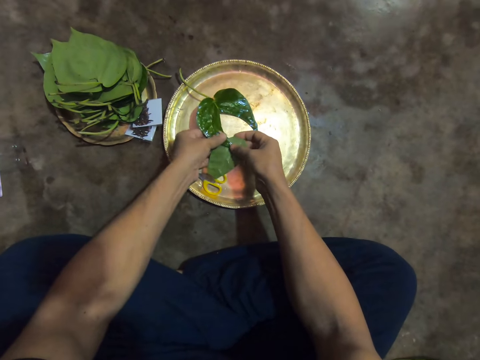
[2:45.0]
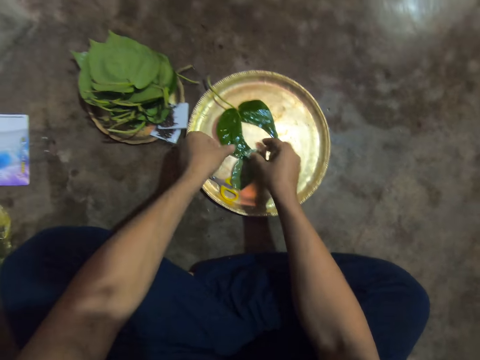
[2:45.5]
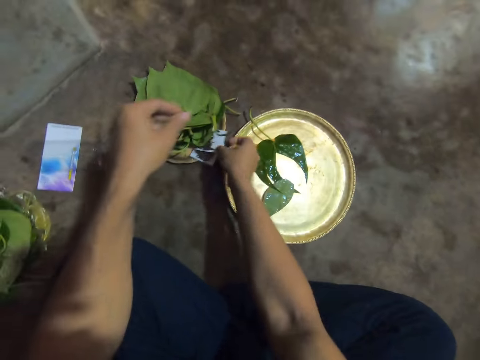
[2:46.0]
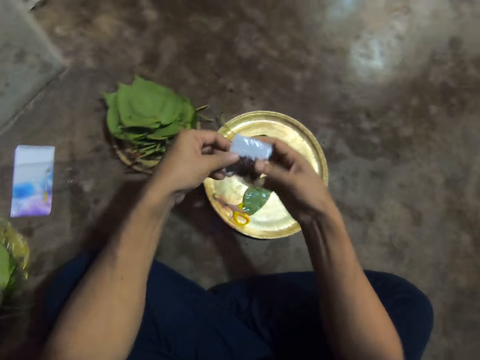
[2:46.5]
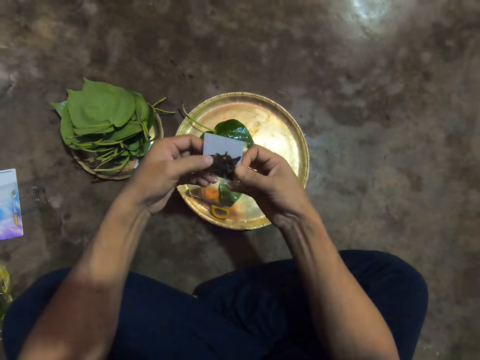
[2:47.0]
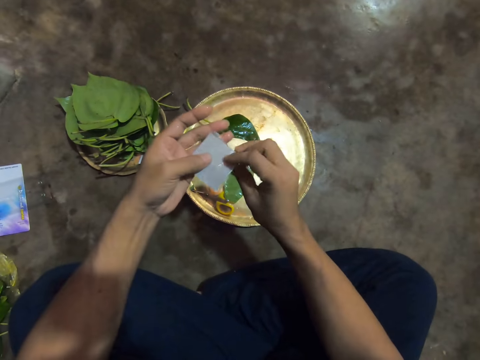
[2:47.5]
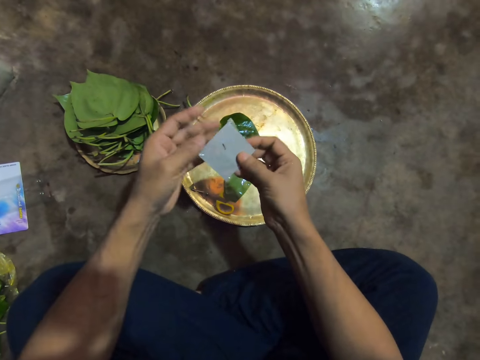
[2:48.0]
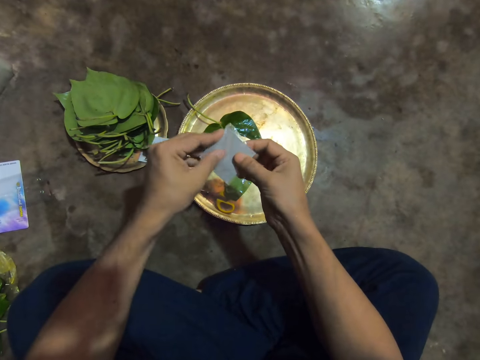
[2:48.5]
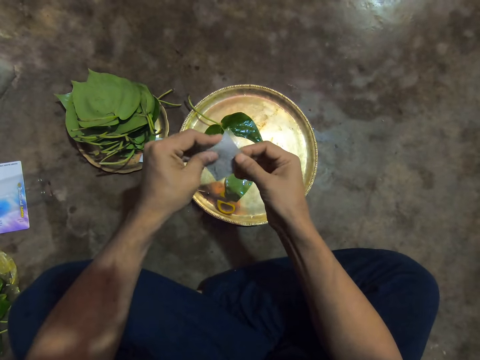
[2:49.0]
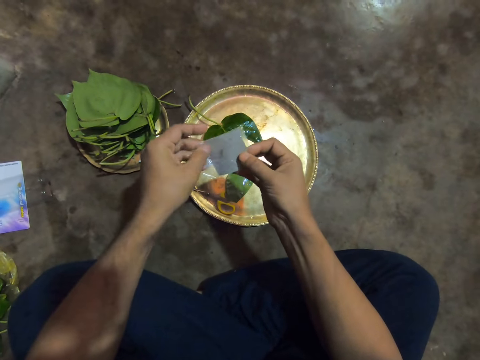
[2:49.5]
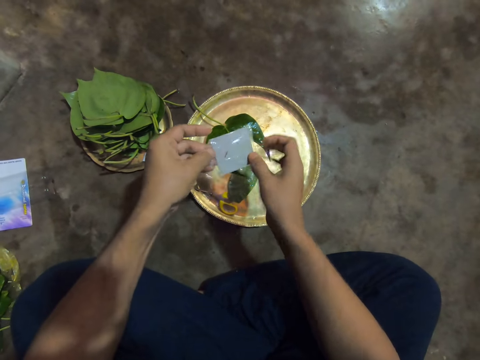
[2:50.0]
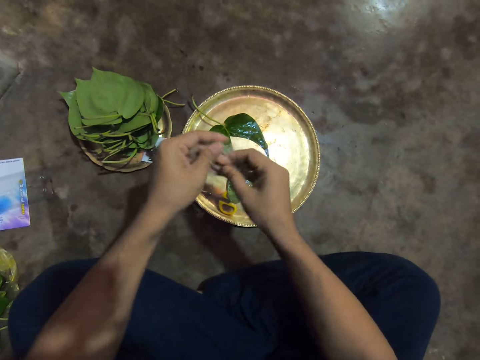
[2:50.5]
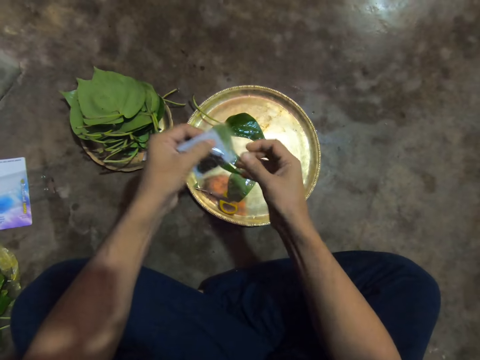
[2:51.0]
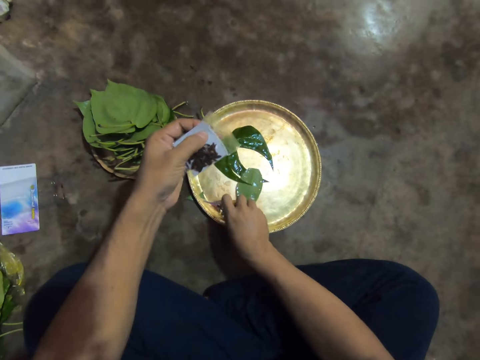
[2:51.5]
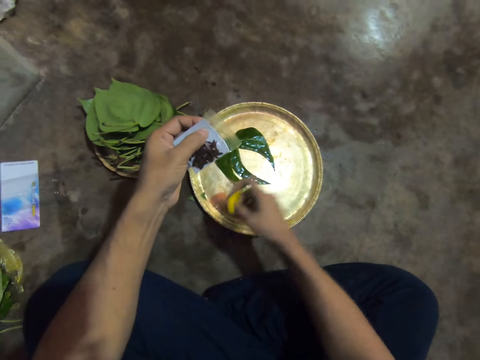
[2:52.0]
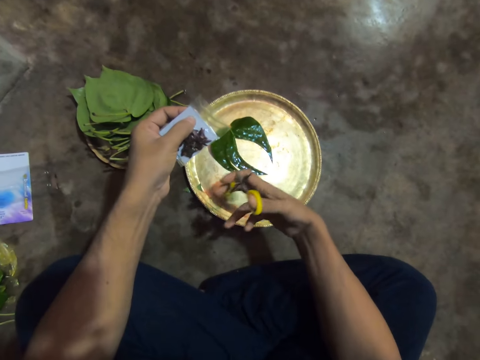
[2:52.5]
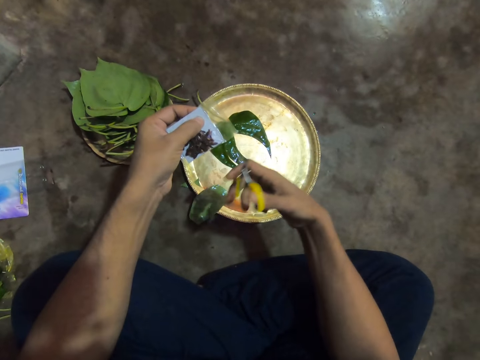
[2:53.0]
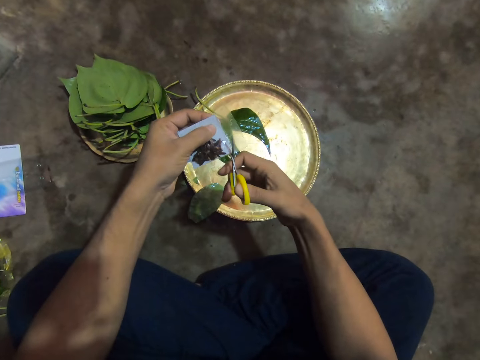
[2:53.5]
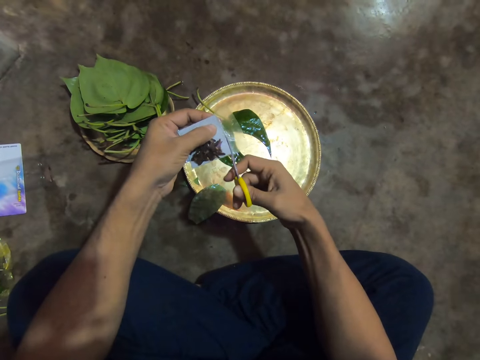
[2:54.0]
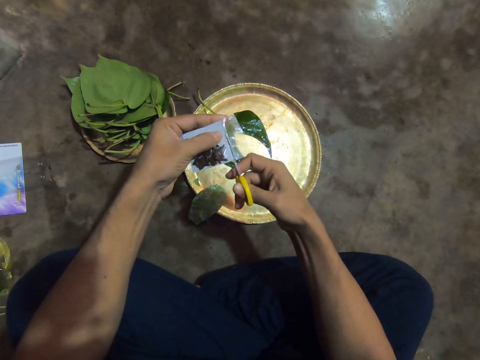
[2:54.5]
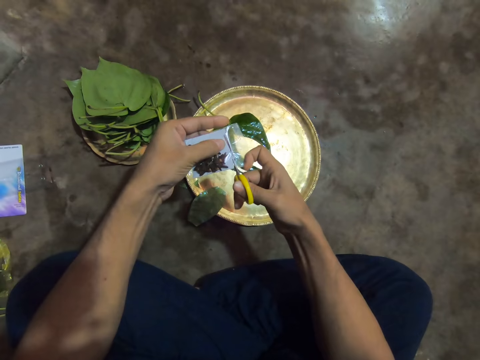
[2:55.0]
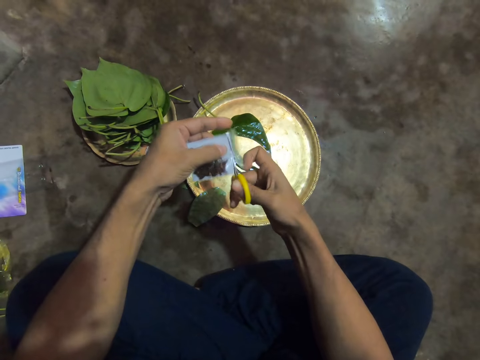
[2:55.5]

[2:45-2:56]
The camera wearer joins a piece of paper on the other. He drops the piece of paper in a tray. He picks the sachet or pack of pins from the tray of leaves with his right hand. He holds the sachet with both hands. He turns the pack of pins. He picks the pair of scissors from the tray on the floor with his right hand. He drops a piece of leaf in the tray. He cuts the sachet in his left hand with the pair of scissors in his right hand.

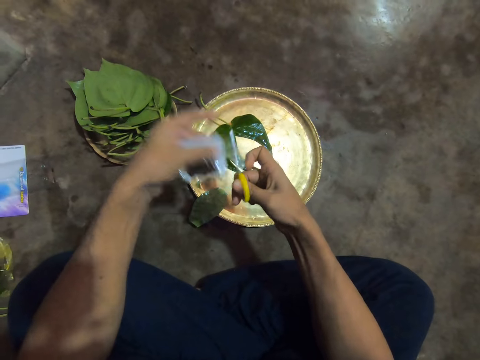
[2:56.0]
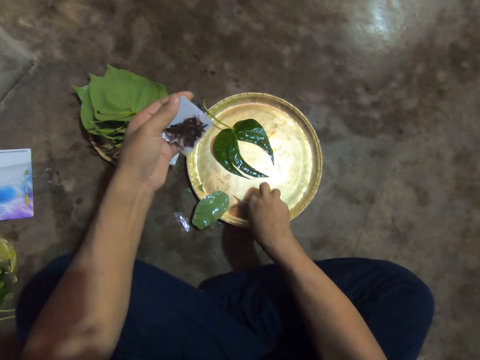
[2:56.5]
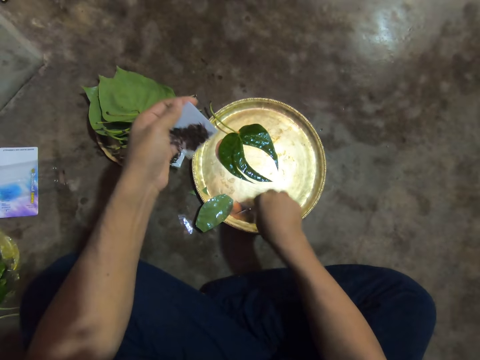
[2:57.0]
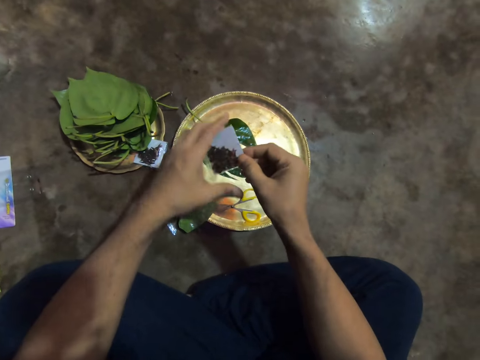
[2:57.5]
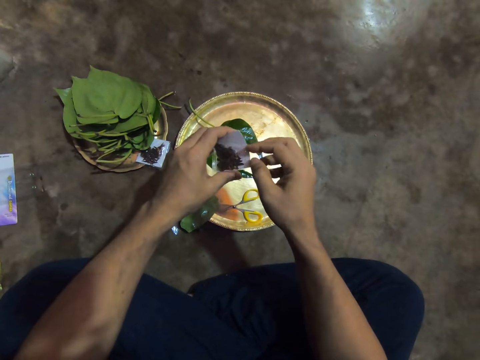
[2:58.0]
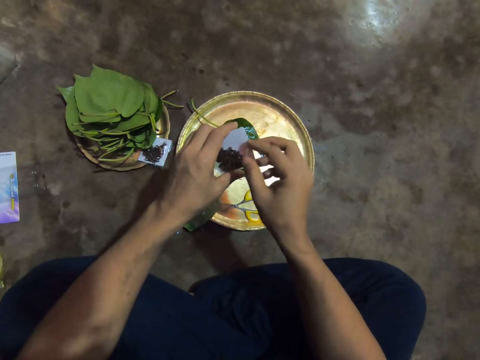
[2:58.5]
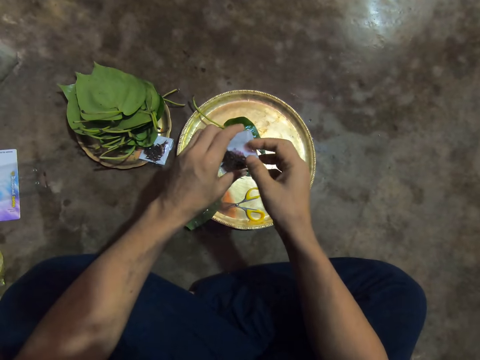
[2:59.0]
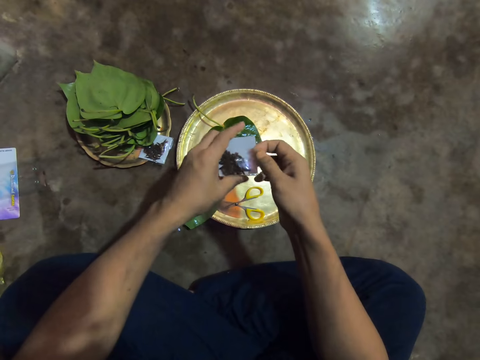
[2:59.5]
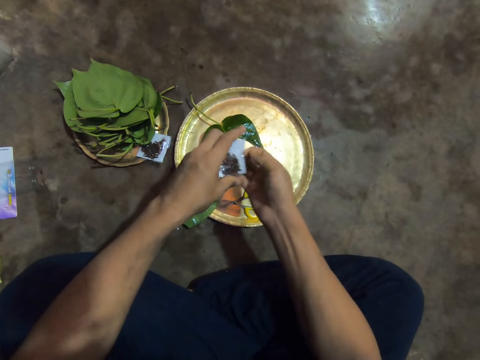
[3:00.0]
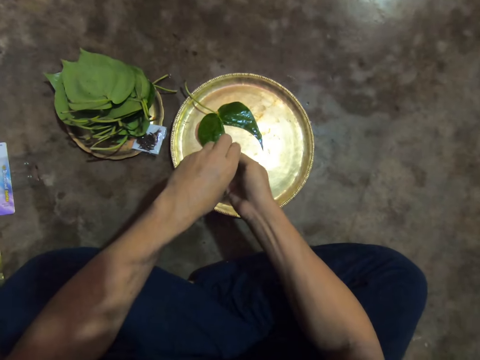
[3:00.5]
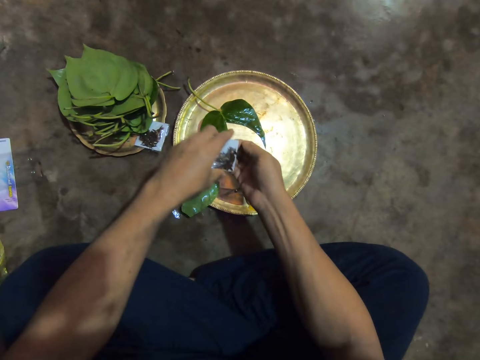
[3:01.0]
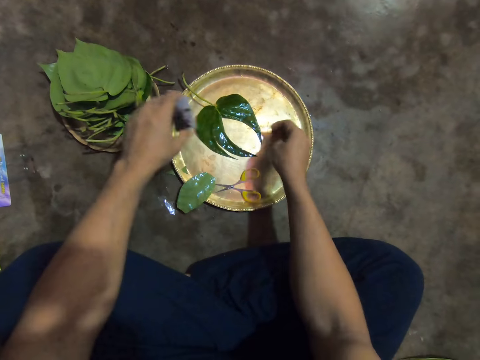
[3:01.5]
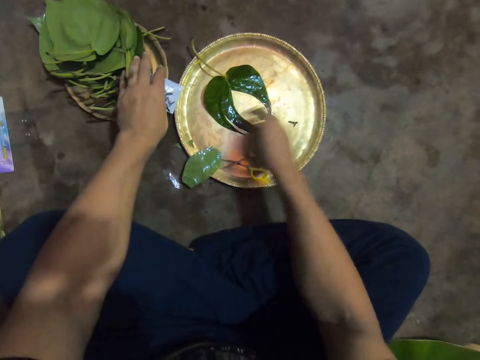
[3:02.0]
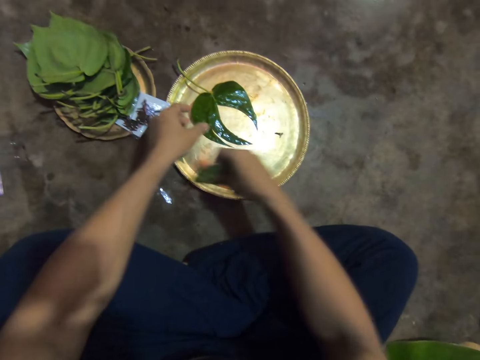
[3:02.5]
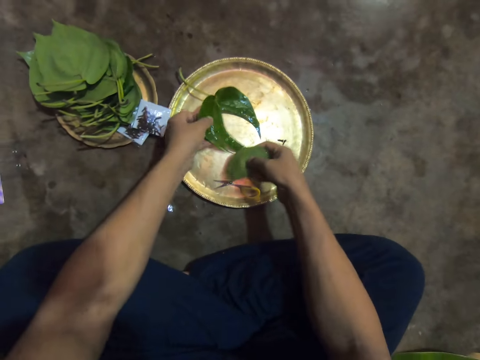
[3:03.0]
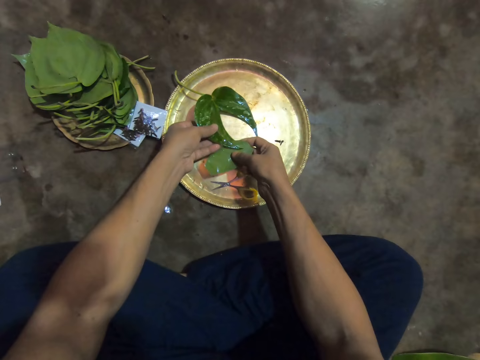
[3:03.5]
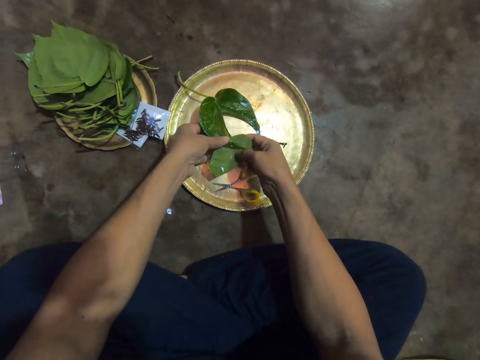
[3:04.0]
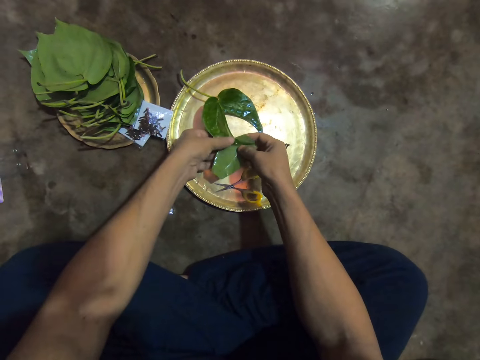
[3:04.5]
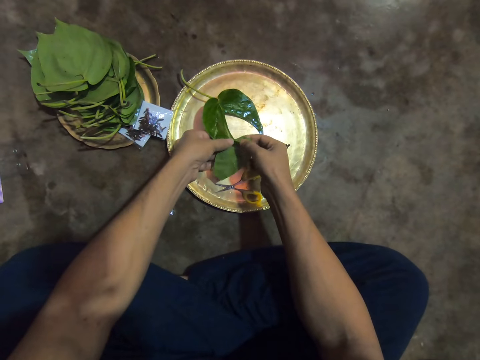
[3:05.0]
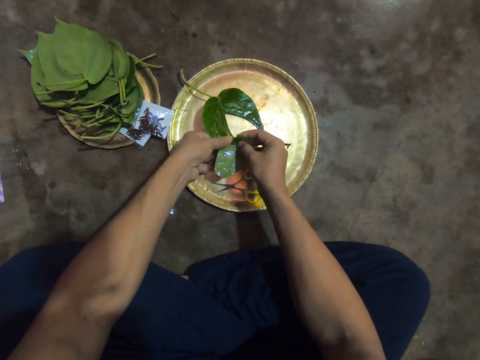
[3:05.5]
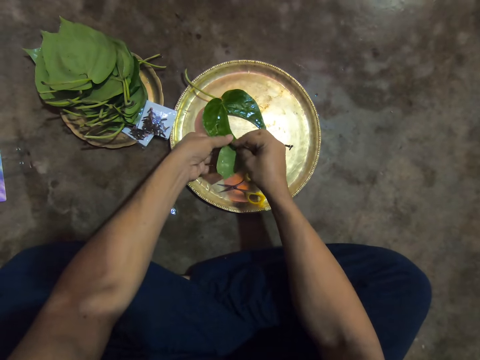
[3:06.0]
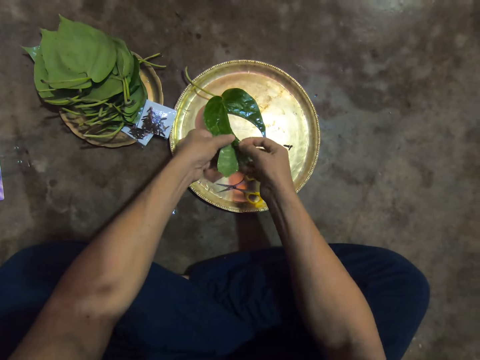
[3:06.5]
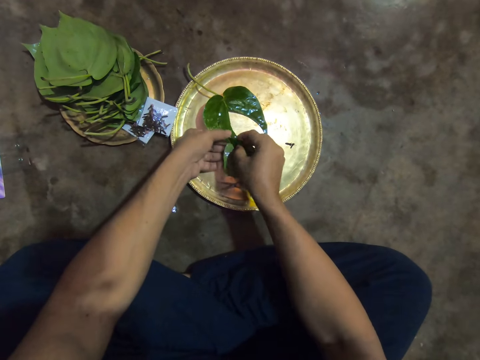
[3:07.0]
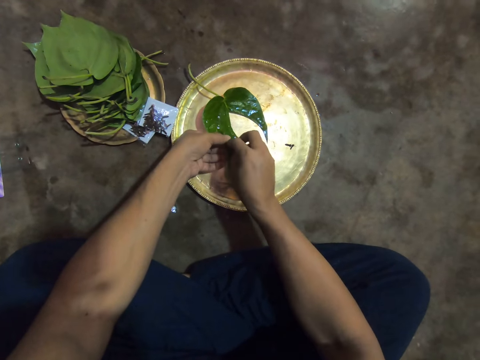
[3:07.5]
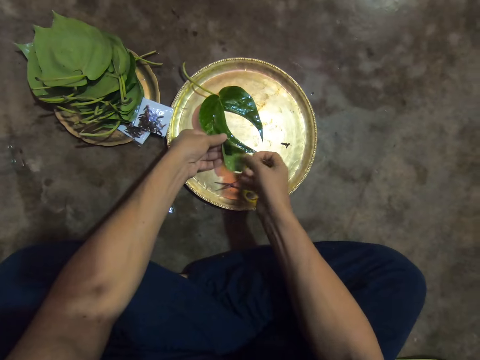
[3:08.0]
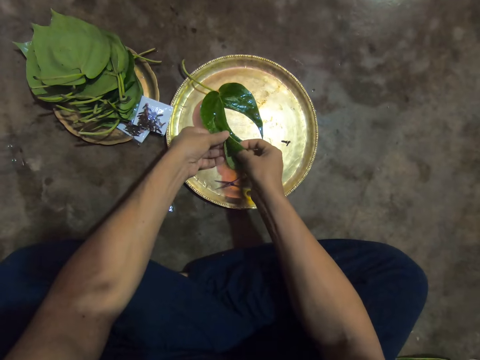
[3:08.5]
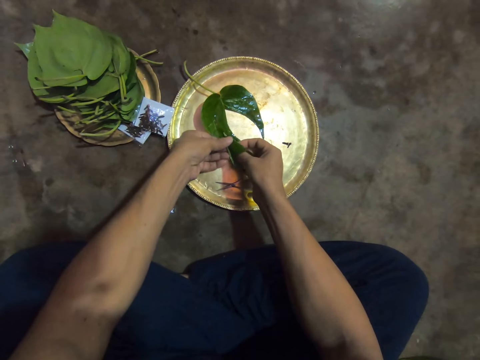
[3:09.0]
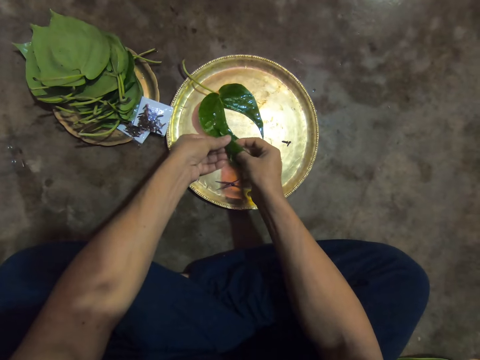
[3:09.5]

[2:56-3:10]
The camera wearer places the pair of scissors onto the tray on the floor. They hold the sachet or pack of pins with both hands. They open the pack of pins. They pour pins from the sachet into his right palm. They pick a pattern from the pack. They pour the pins in his right palm onto the tray on the floor. They place the sachet onto the tray of leaves on the floor with his left hand. They pick the leaf from the tray on the floor with his right hand. They drop the pattern in the tray. They pick the leaf from the tray on the floor with his left hand. They wrap the leaves together with both hands. They attach a piece of leaf on the other.

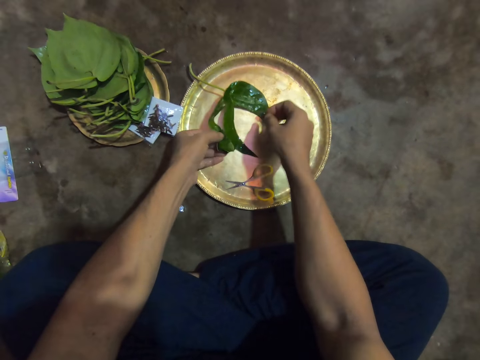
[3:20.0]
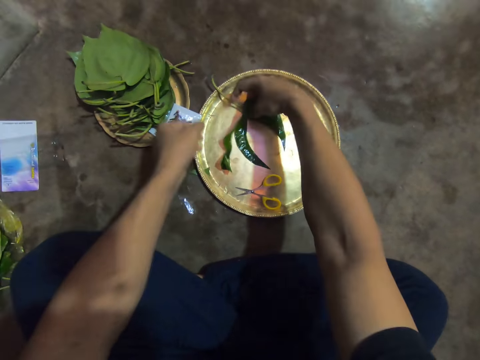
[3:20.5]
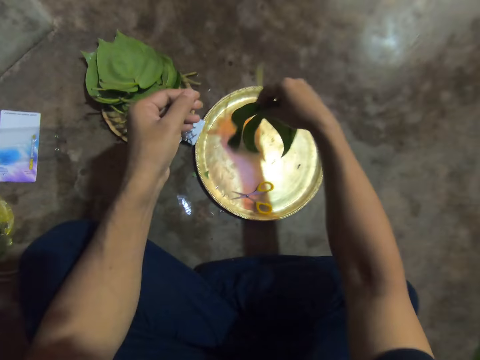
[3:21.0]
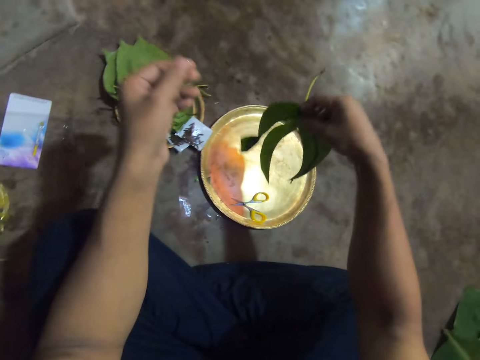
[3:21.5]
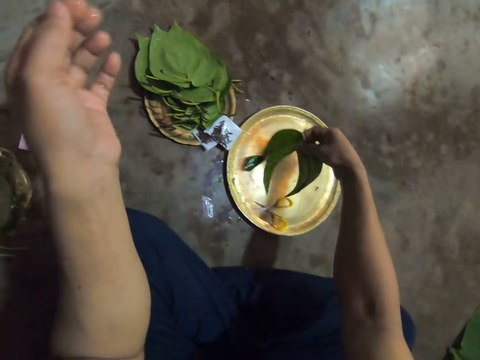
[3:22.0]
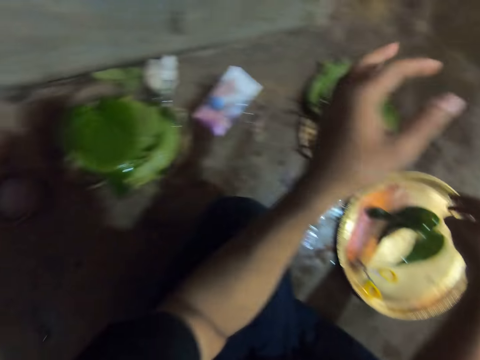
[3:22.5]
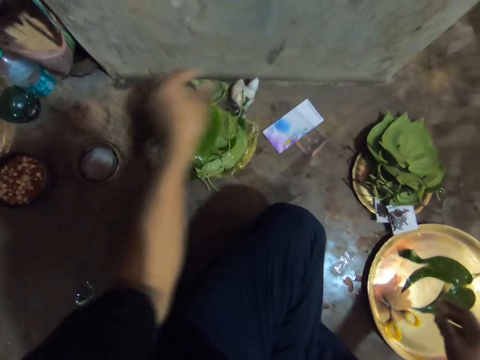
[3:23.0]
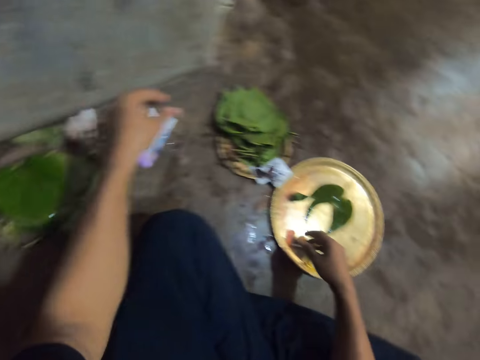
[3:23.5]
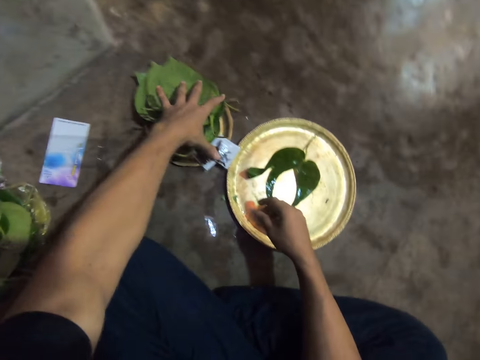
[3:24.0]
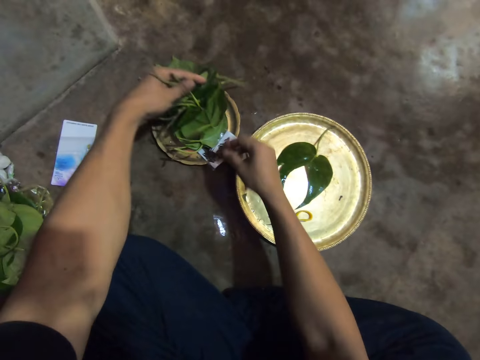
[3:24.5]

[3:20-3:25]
The camera wearer adjusts the leaf on the tray with his right hand. They lift the leaf with her right hand and place the leaf in the tray. They look around the floor. They lift leaves on the tray of leaves on the floor with his left hand.
